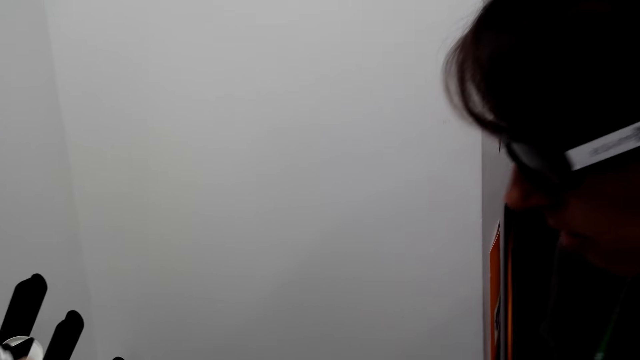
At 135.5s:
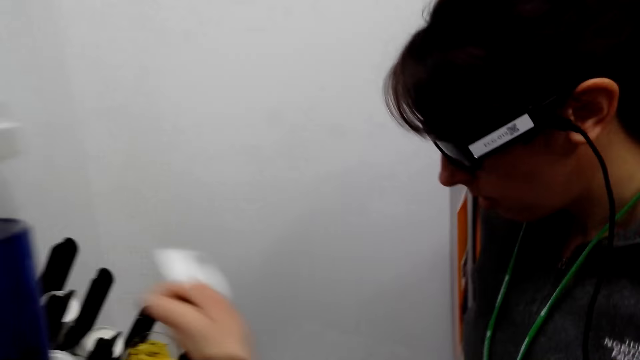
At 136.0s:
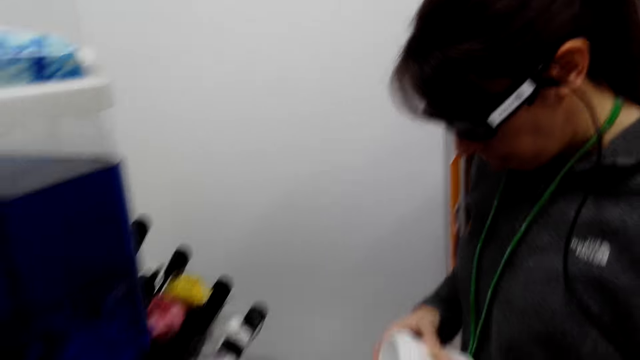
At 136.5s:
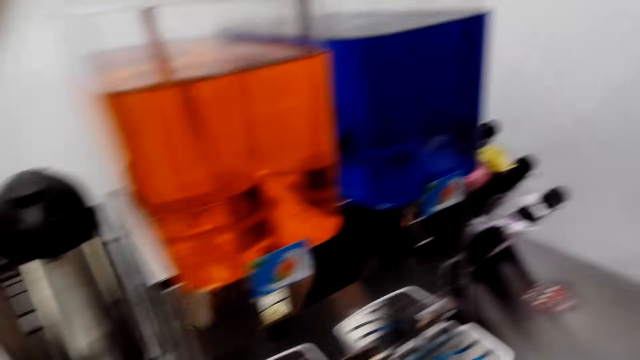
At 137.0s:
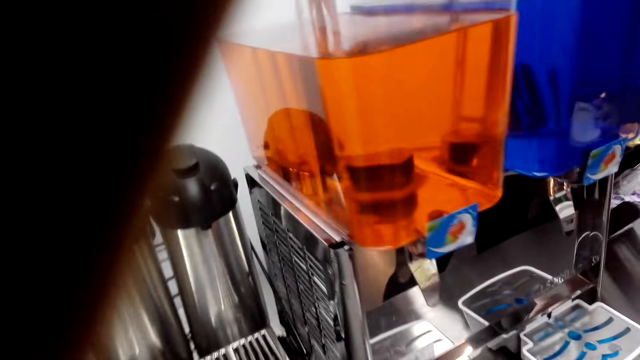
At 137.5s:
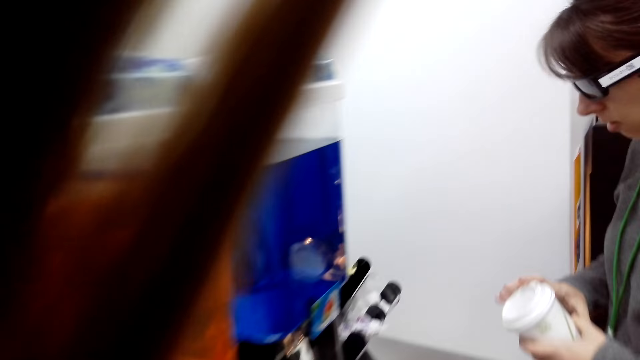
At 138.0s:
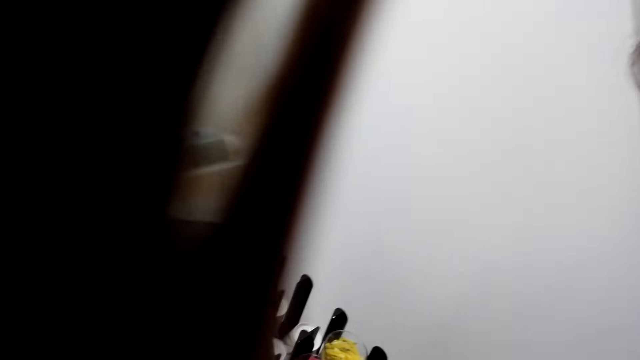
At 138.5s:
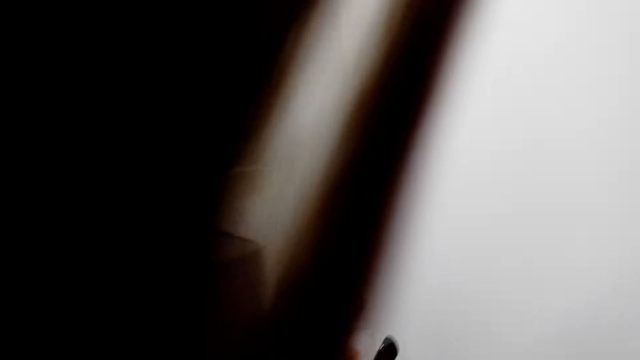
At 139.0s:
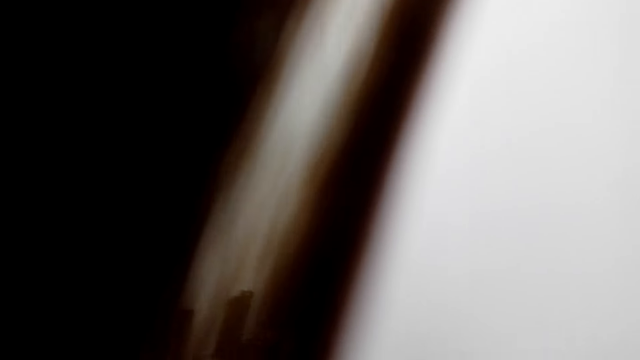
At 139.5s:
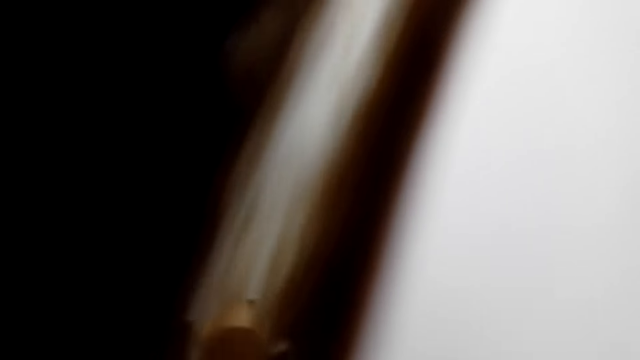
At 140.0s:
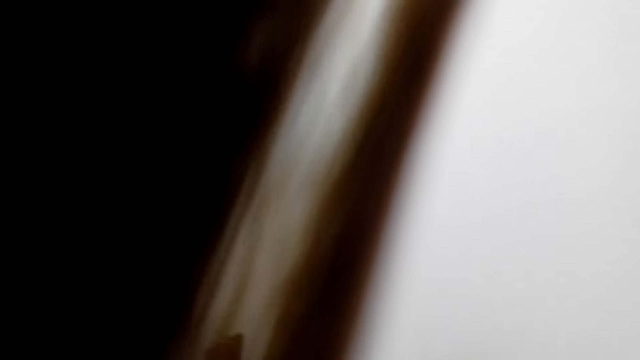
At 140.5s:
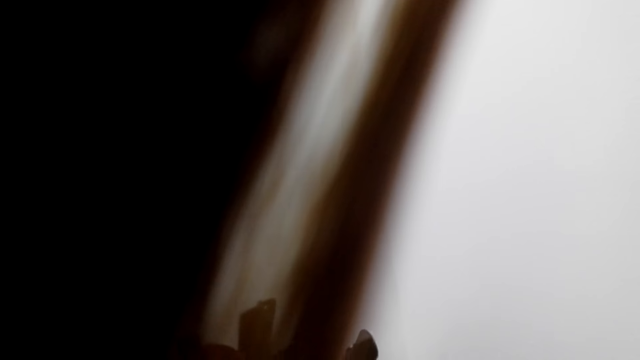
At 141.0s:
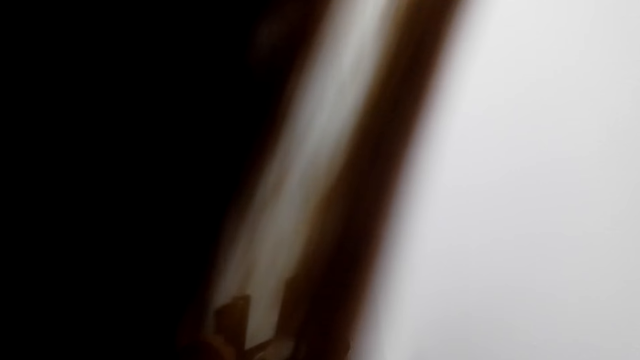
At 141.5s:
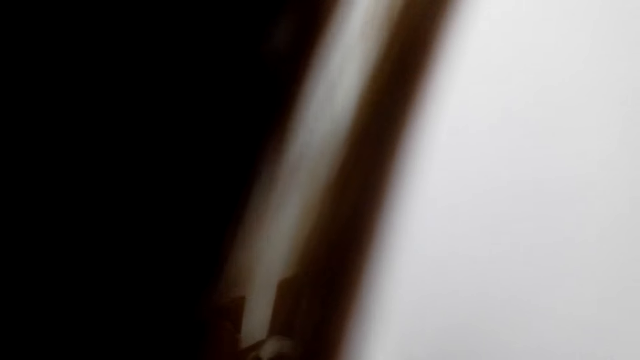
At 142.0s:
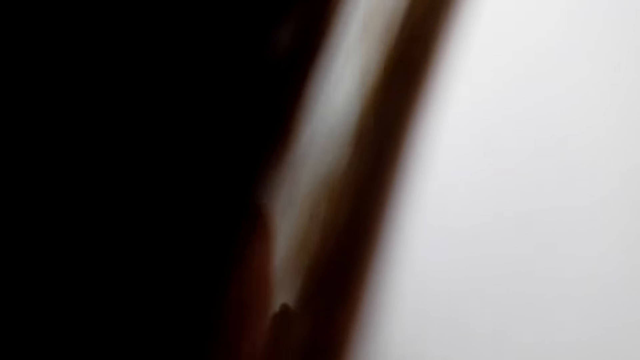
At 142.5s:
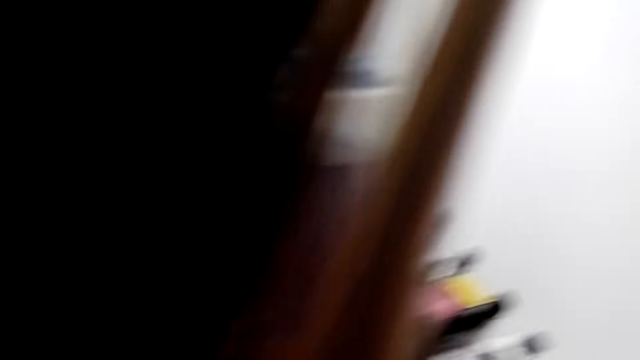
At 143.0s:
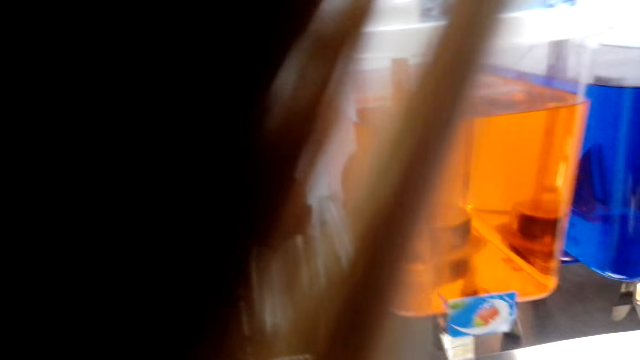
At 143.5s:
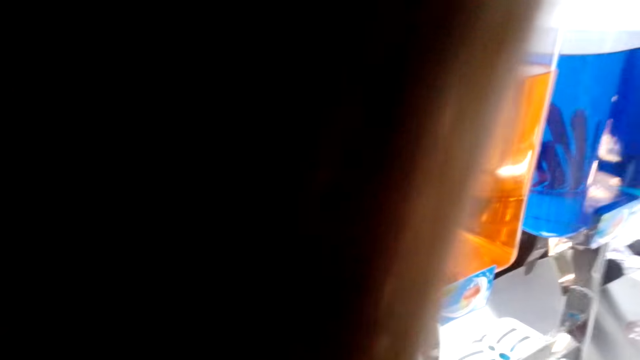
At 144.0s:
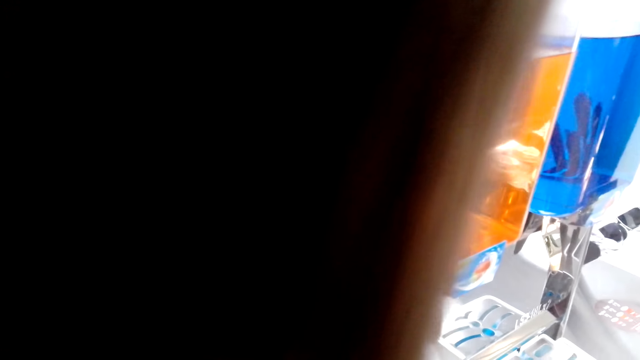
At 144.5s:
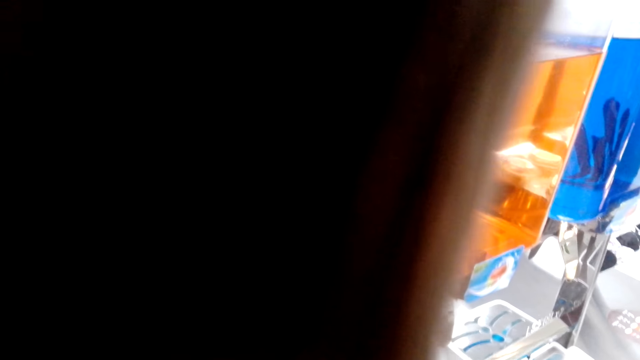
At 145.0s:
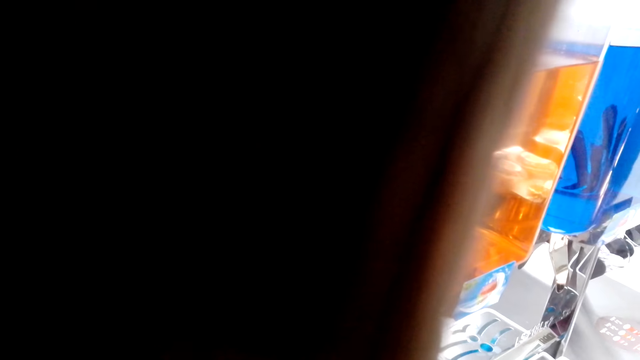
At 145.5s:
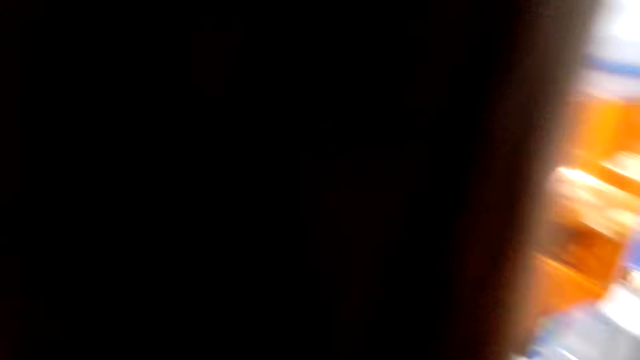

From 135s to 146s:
The camera wearer picks a lid on a table. They move about and touch the camera.

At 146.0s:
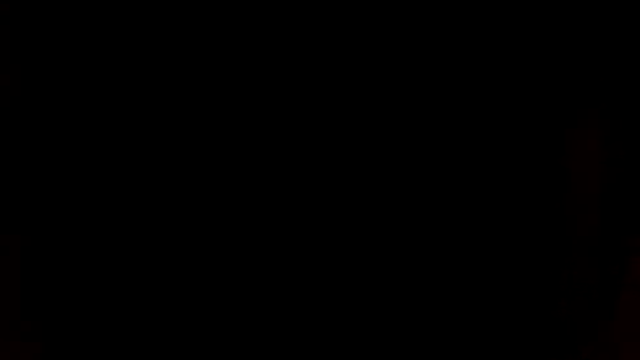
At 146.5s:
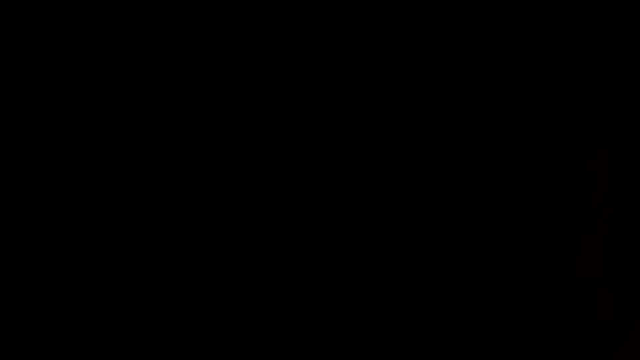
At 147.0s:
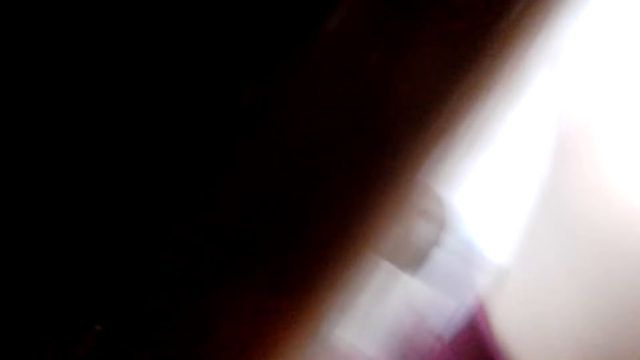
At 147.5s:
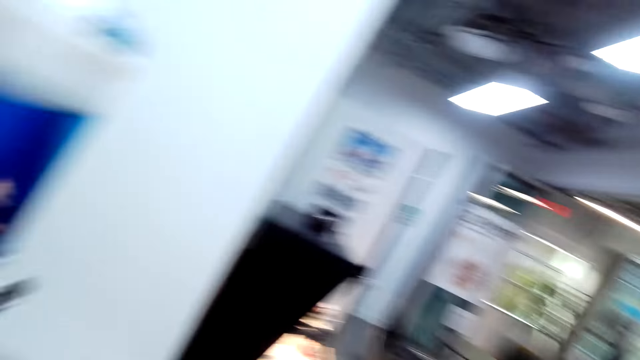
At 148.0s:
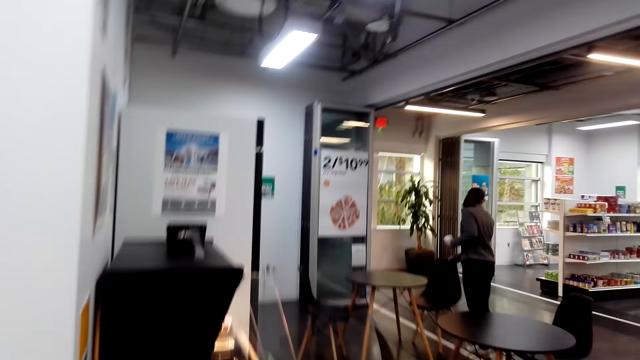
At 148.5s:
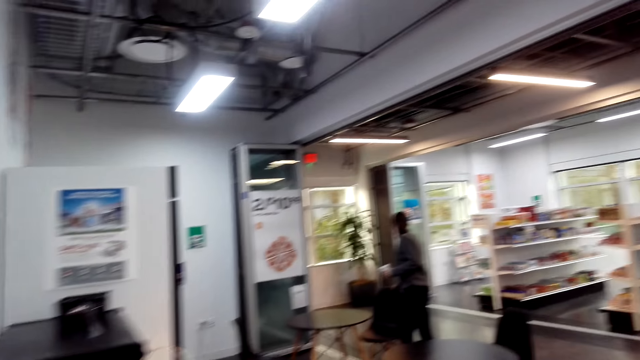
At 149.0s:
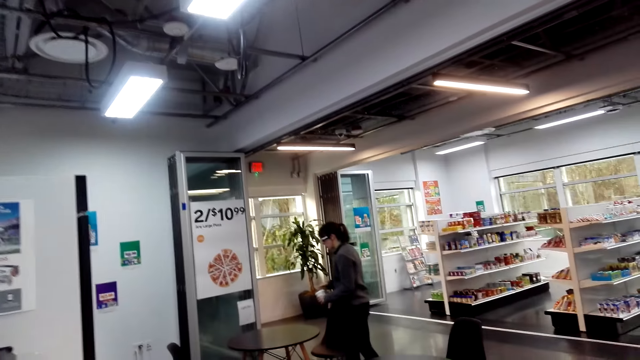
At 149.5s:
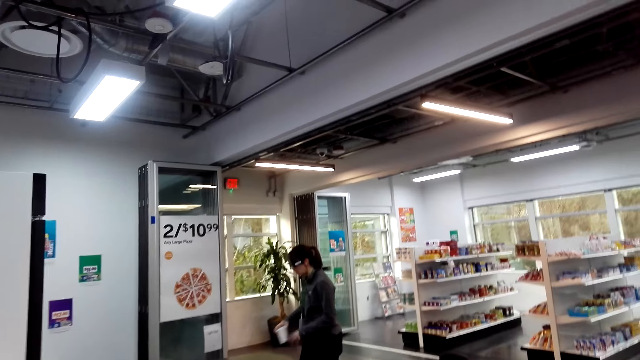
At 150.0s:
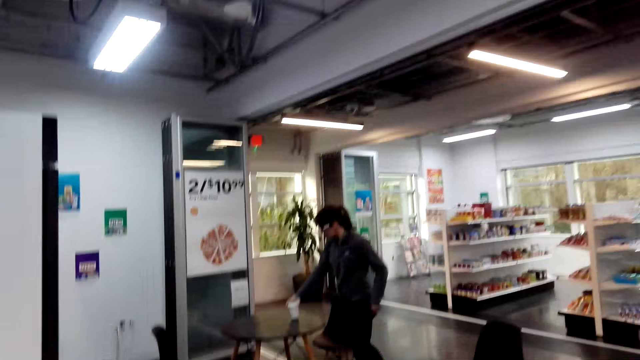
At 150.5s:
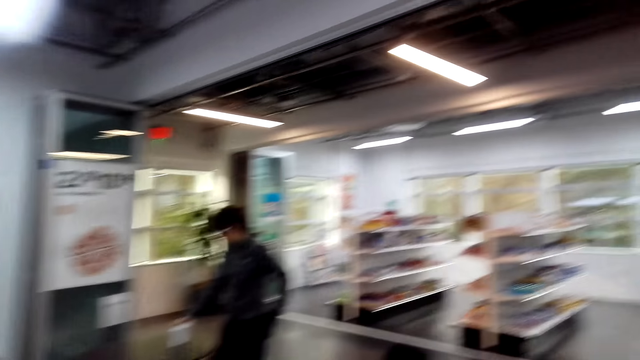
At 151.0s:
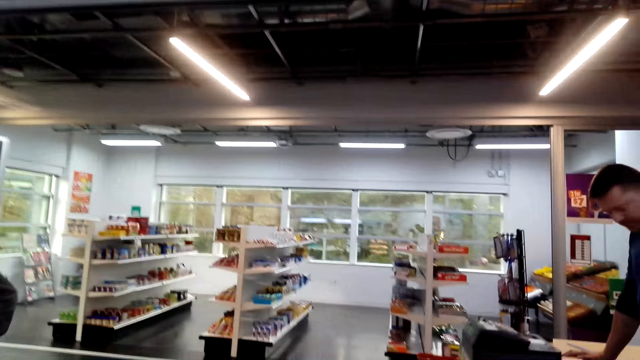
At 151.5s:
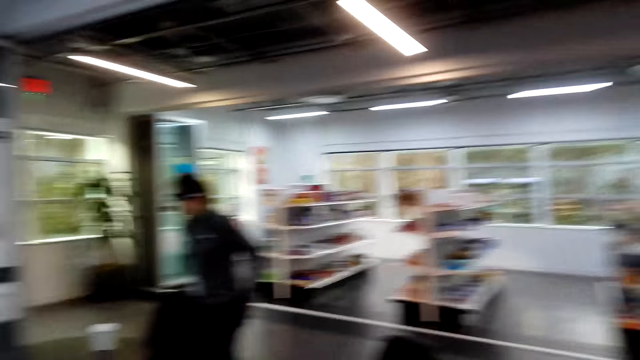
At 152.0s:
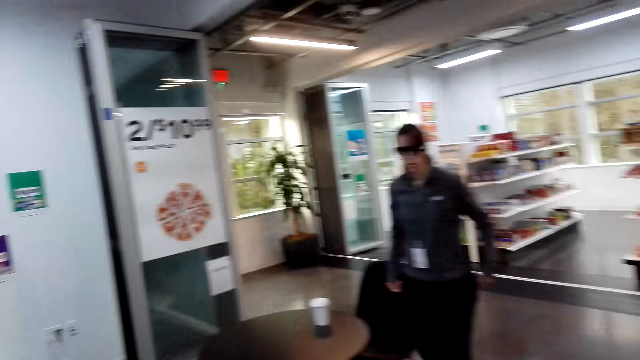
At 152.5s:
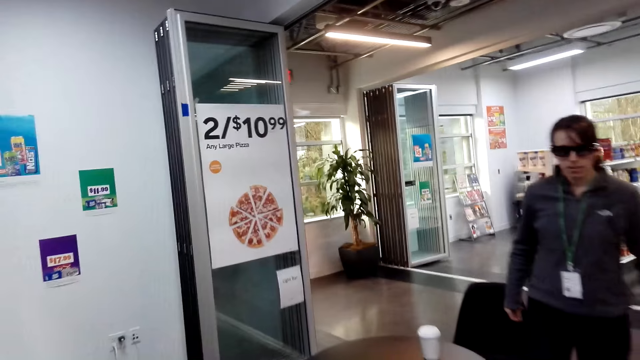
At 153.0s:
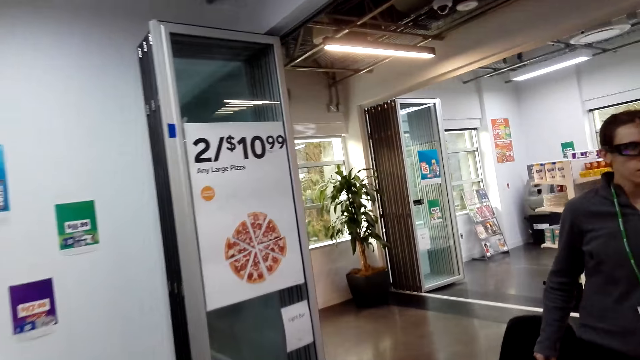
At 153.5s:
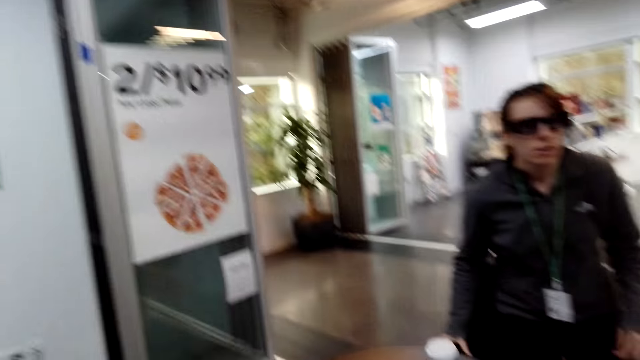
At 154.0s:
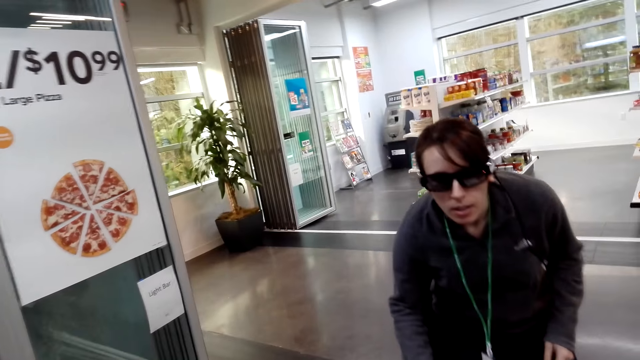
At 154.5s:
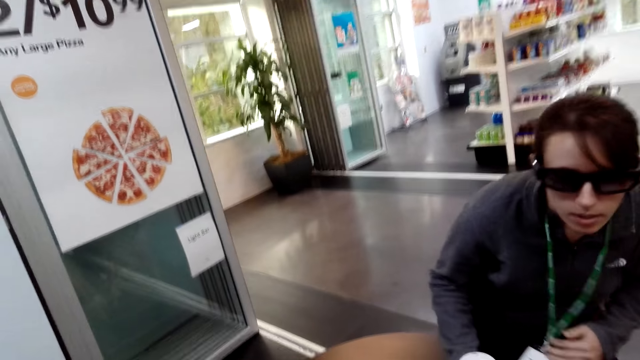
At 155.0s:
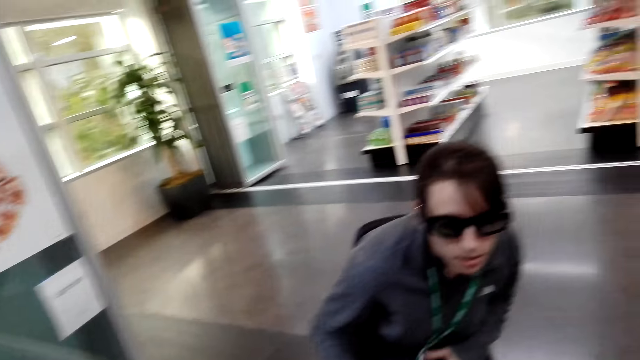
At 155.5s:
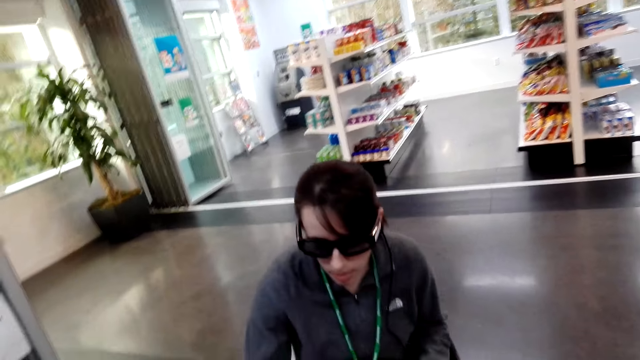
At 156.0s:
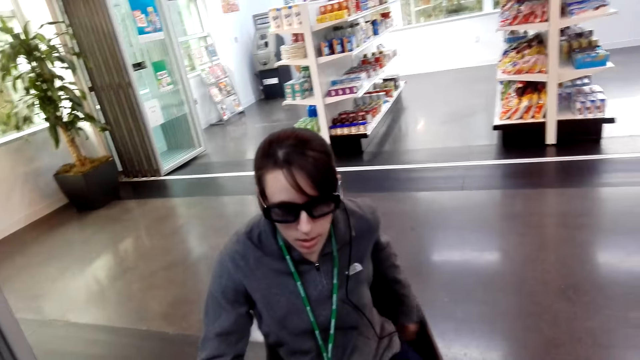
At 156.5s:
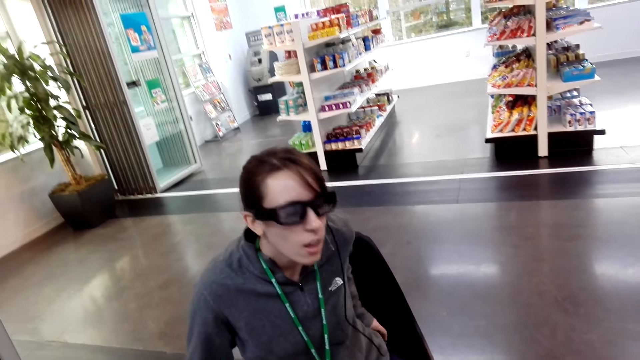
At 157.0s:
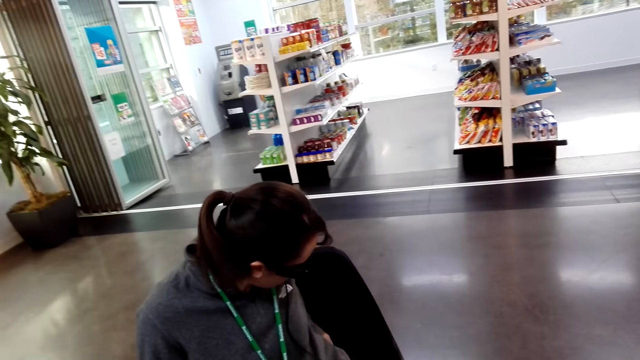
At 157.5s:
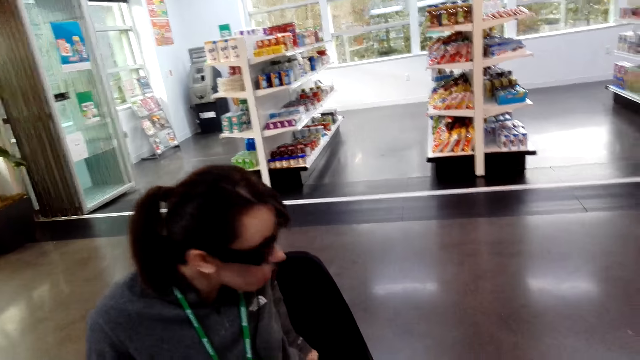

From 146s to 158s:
The camera wearer walks in a supermarket and looks around. A lady stands in the building. The lady puts a cup of coffee on a table. The camera wearer walks towards the lady. The lady sits on a chair and removes a phone in the pocket.
